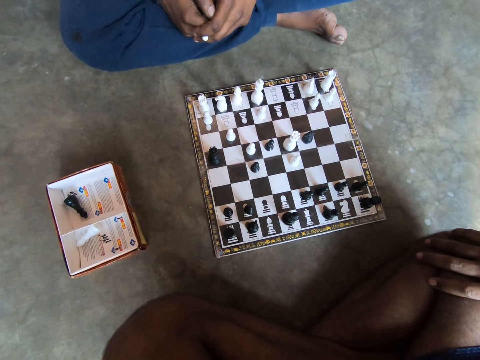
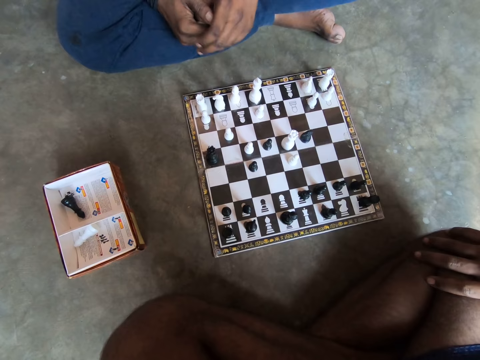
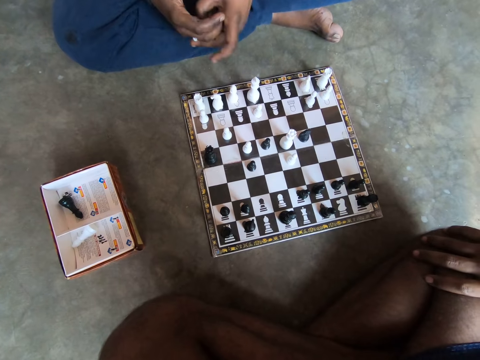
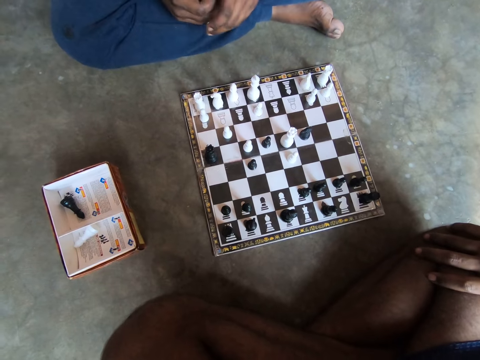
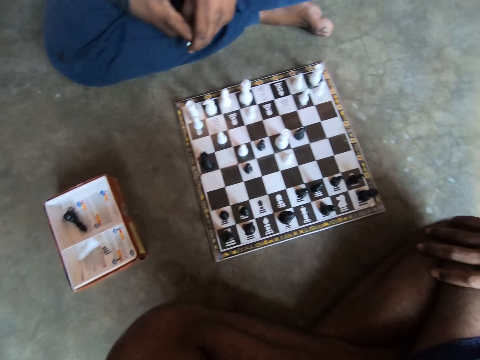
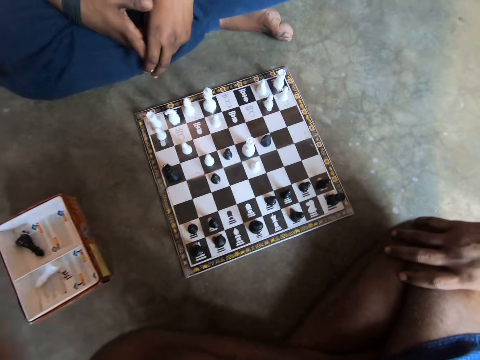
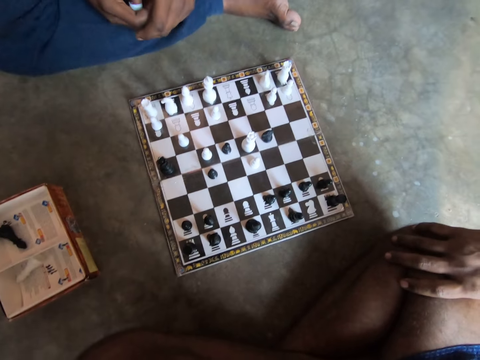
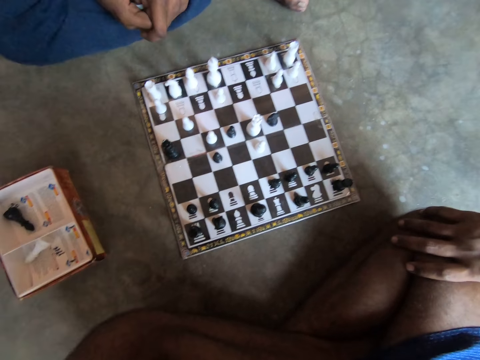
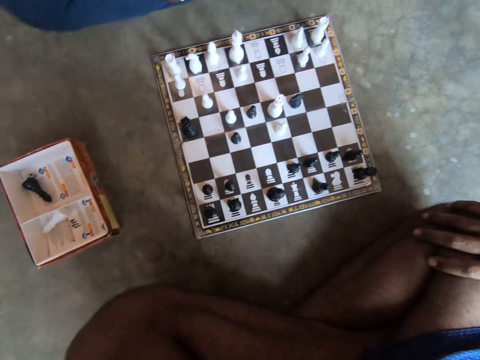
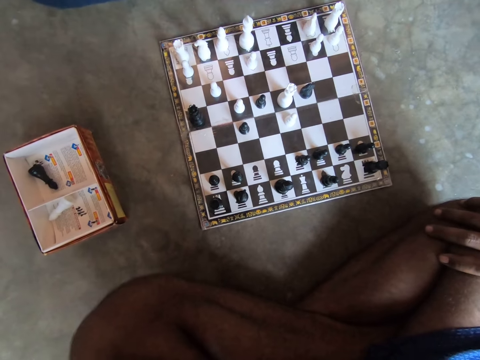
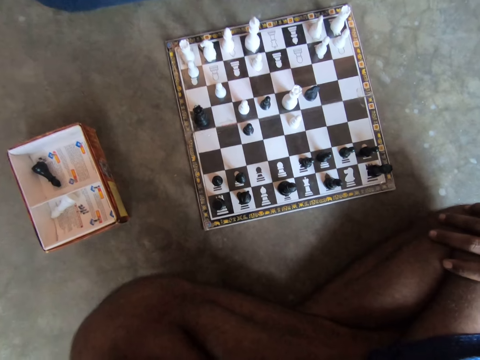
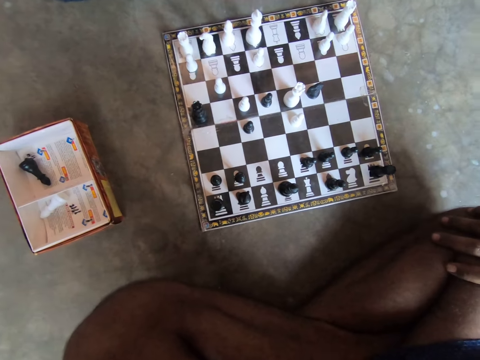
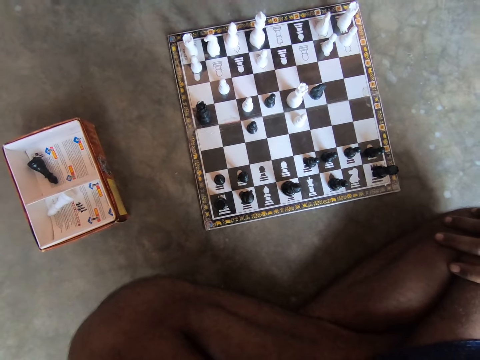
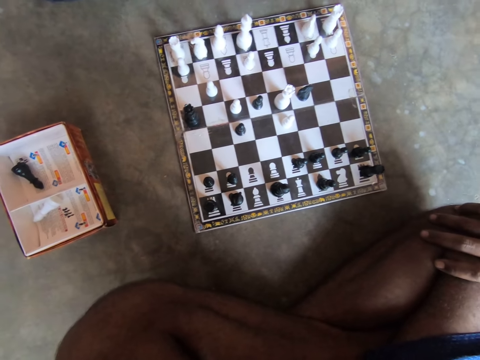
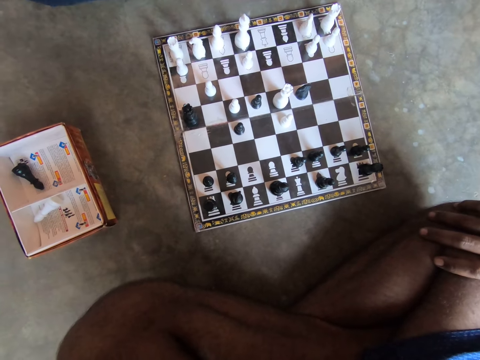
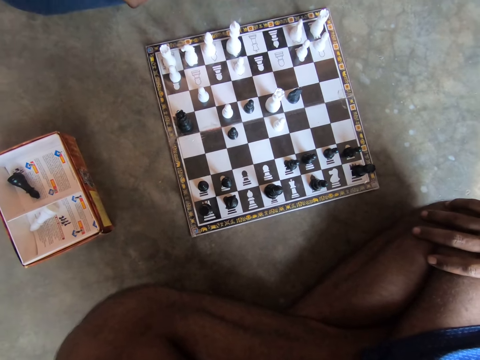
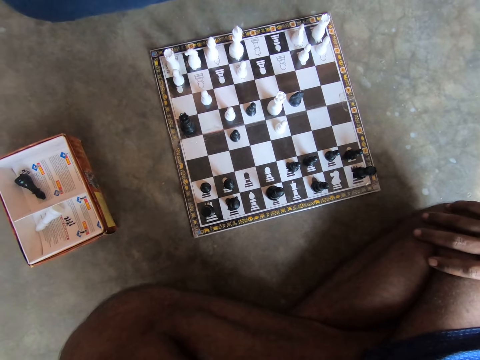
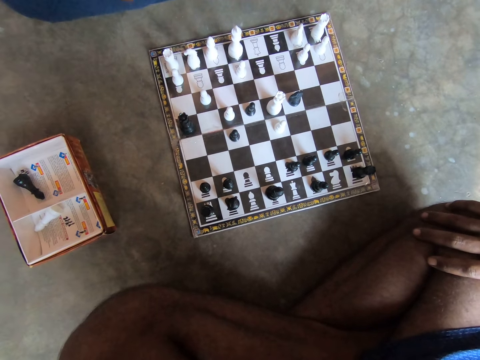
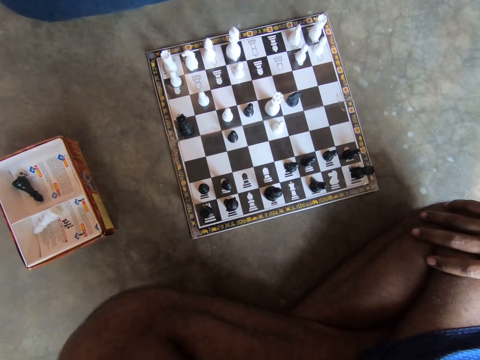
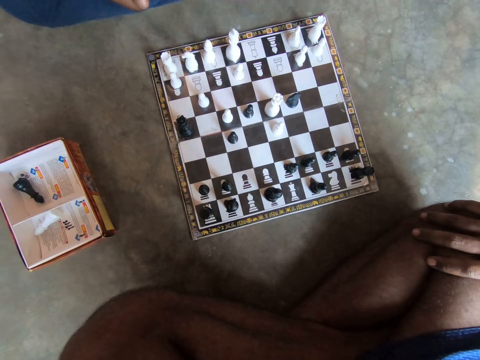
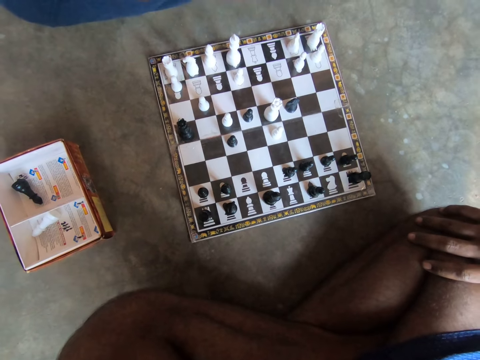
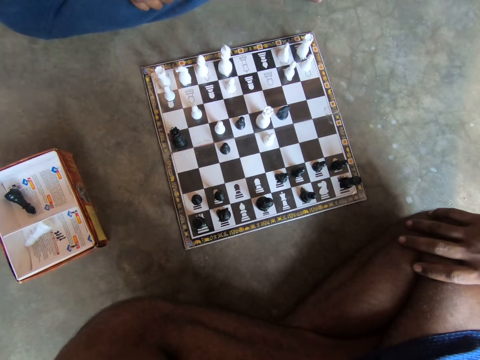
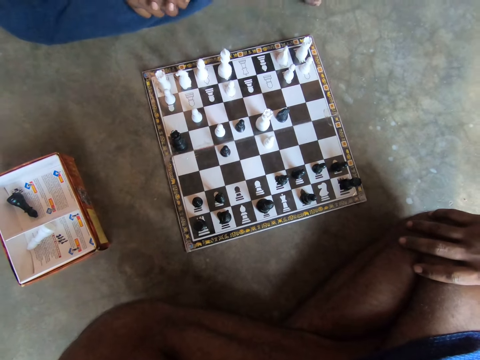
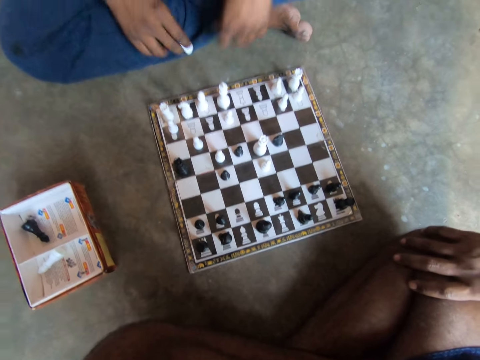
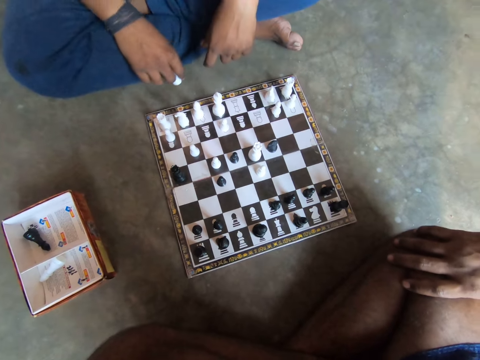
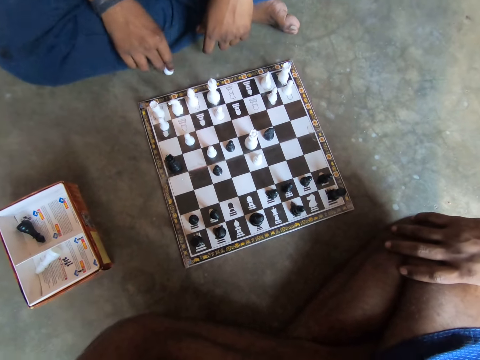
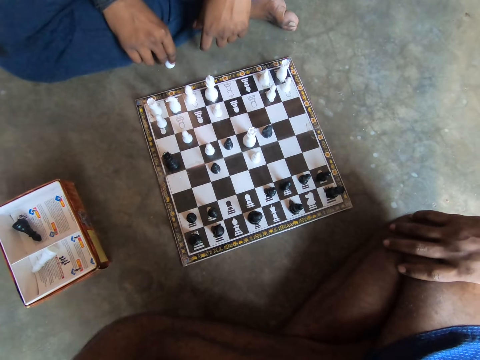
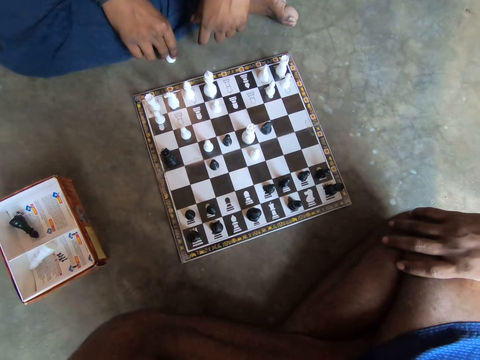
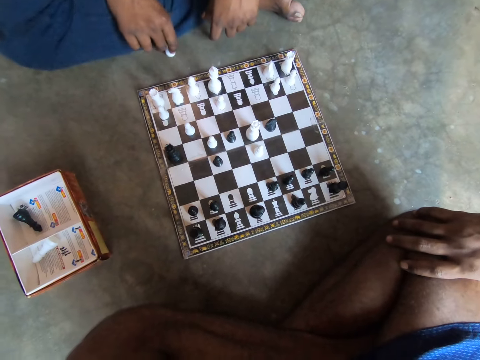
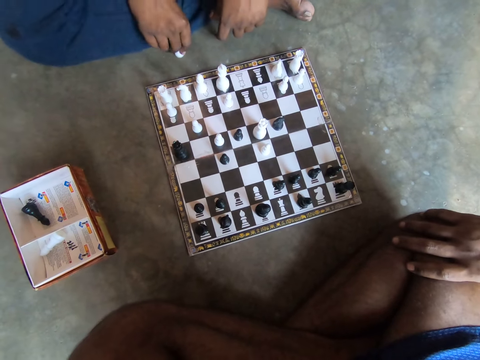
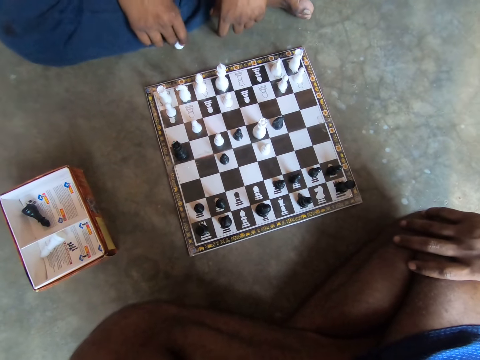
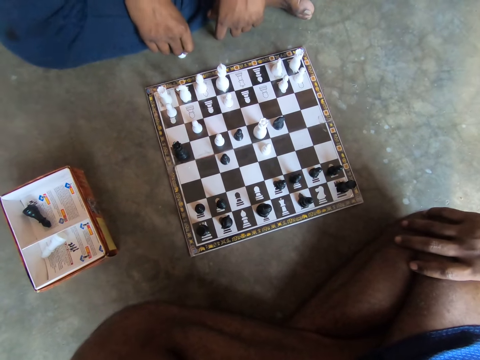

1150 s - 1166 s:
A man hits the chess piece in his right hand on the floor repeatedly. The man holds the chess piece with one hand.

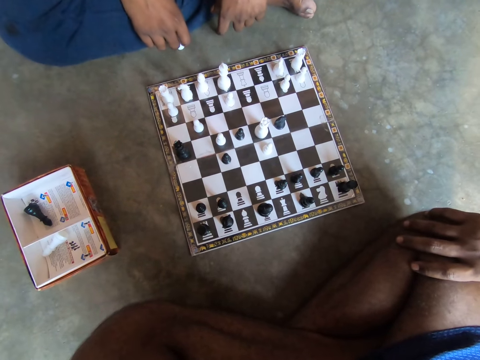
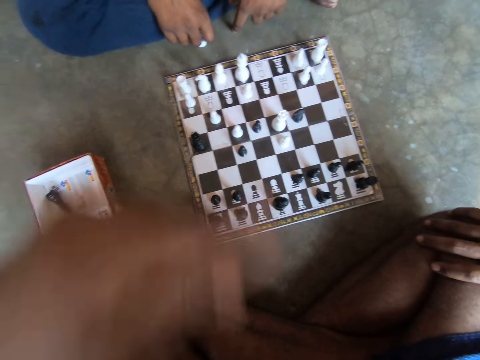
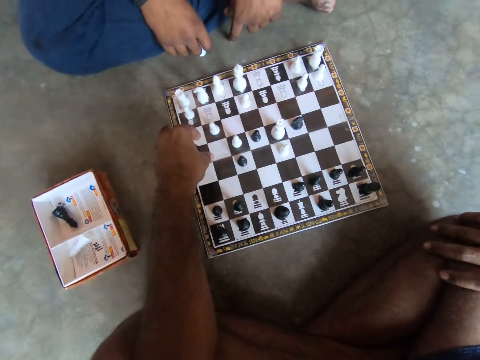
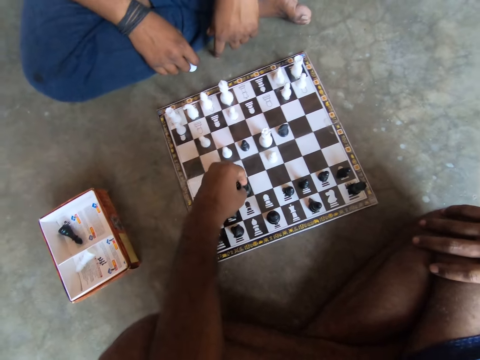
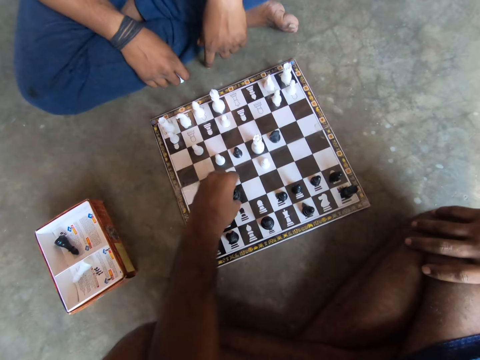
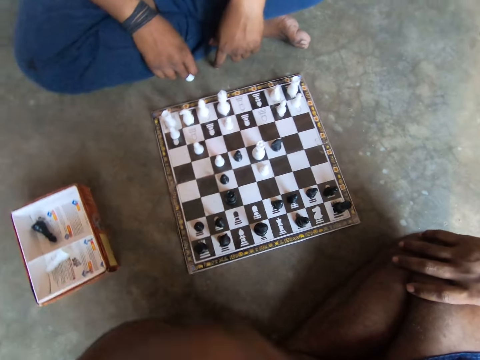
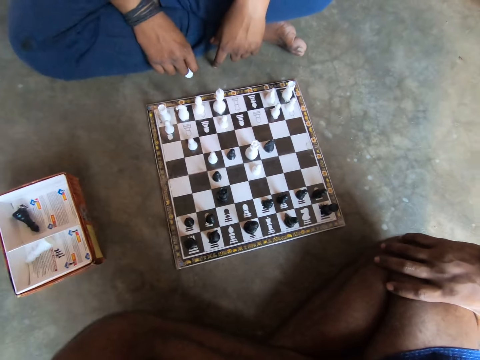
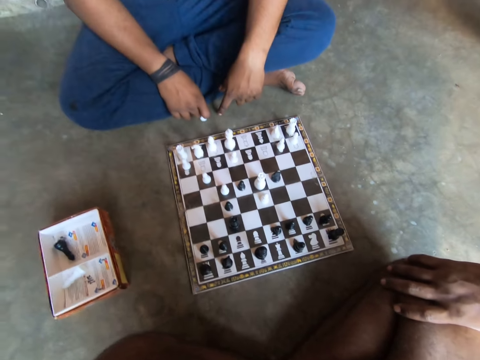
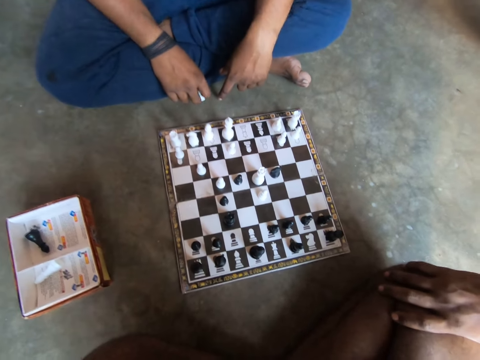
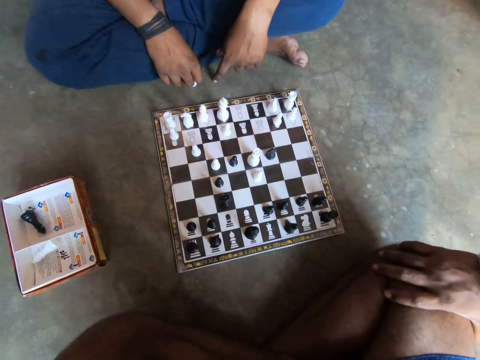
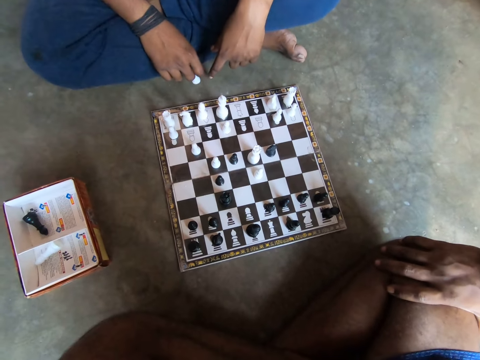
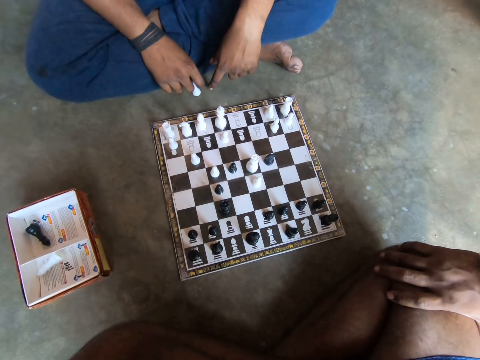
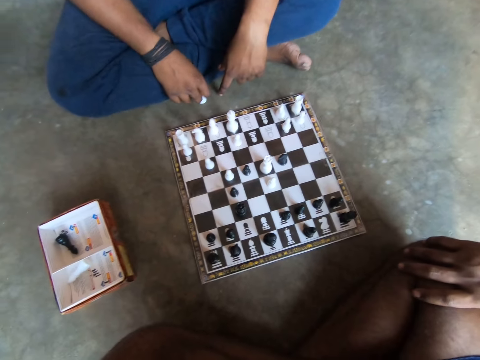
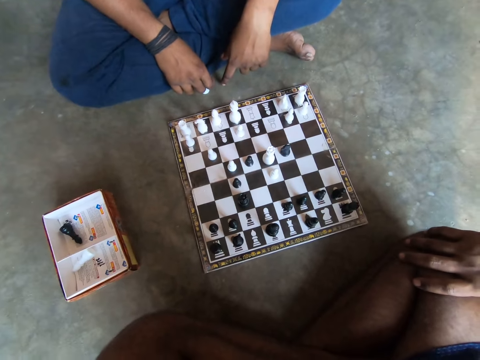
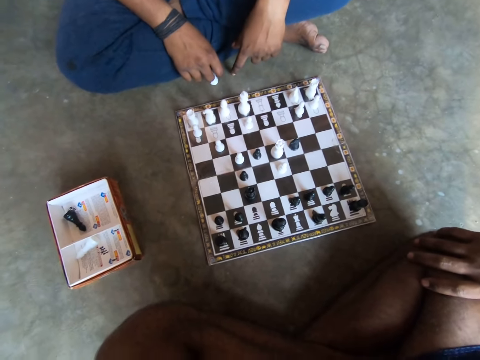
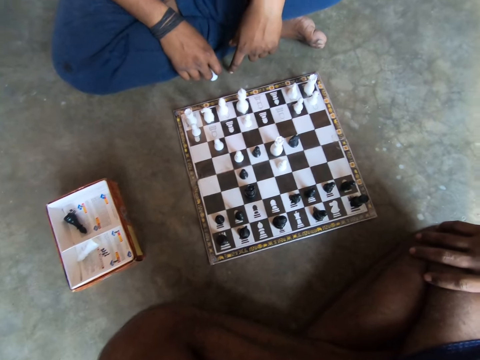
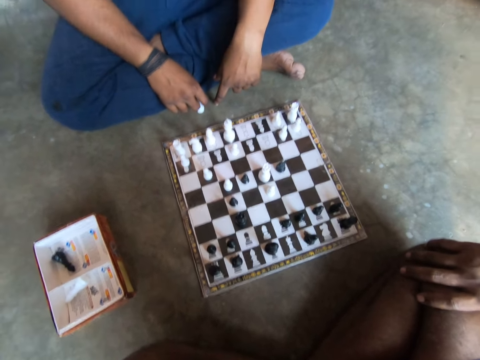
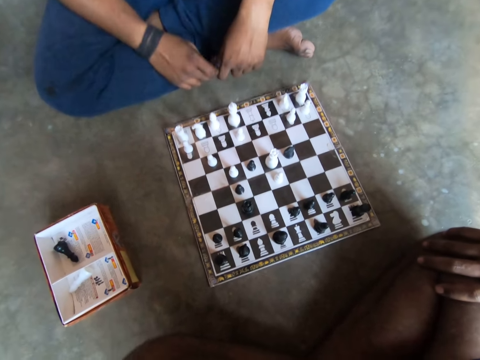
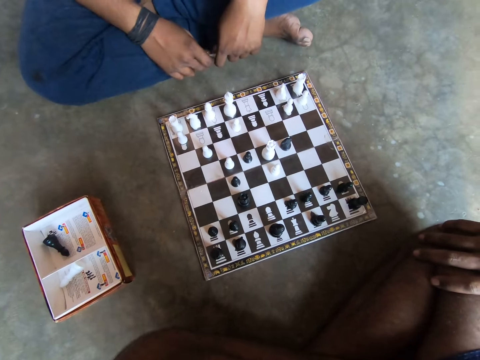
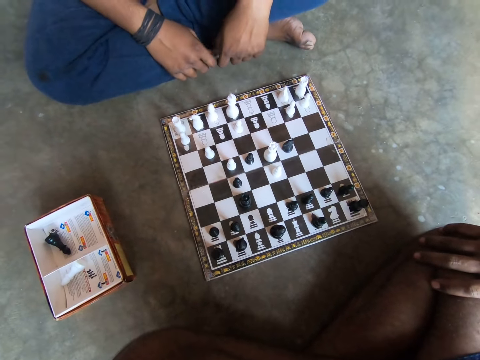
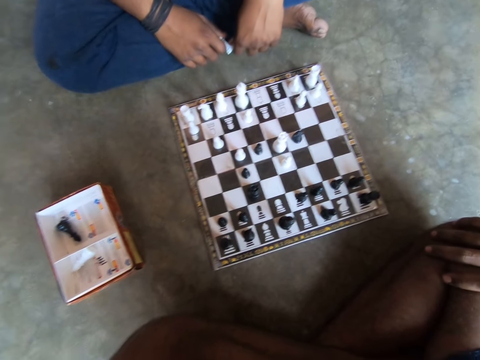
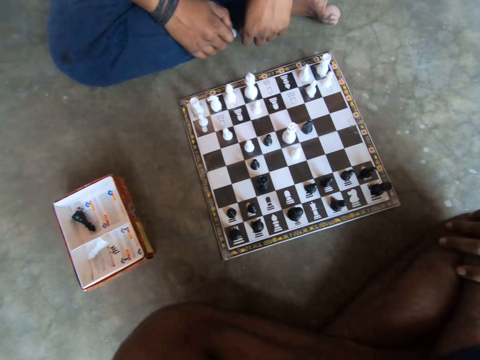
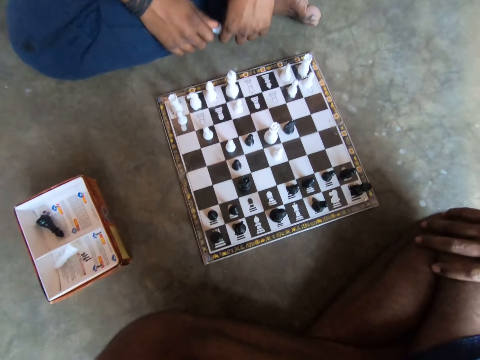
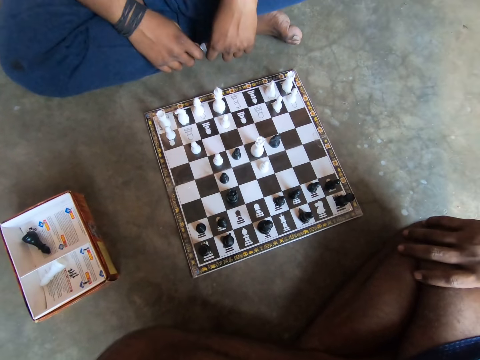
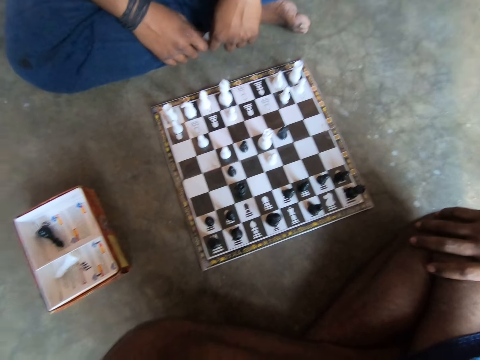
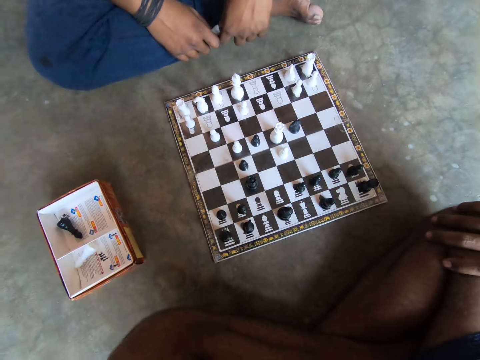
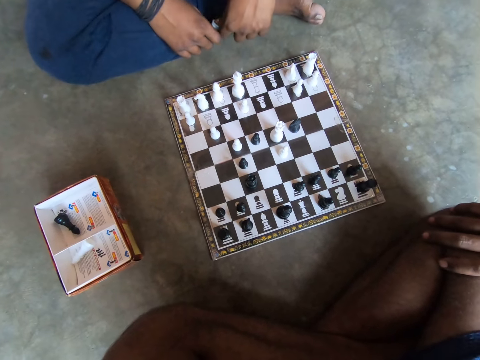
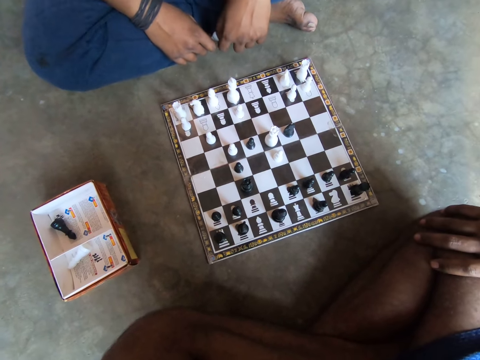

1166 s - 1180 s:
The camera wearer plays a chess piece on the chessboard with his left hand. He holds the chess piece and moves the chess piece. He lifts his hand. He touches his nose. A man holds the chess piece in both hands. The camera wearer looks at the chess board.
